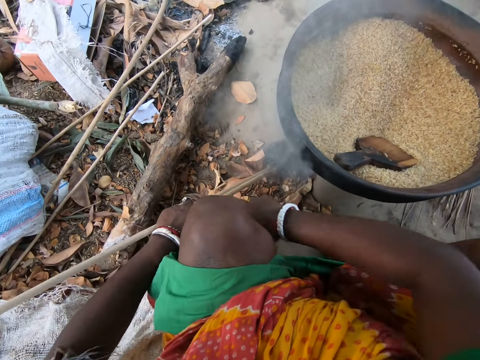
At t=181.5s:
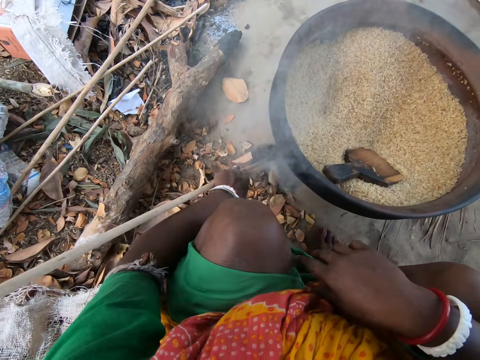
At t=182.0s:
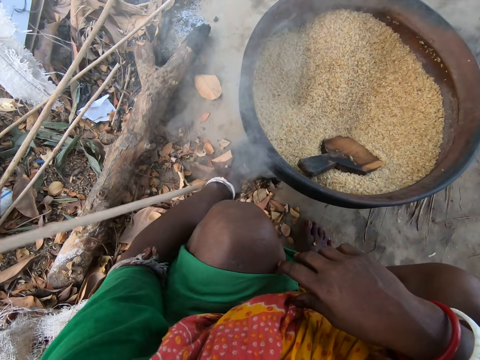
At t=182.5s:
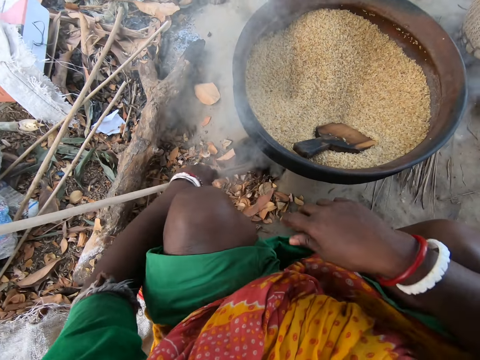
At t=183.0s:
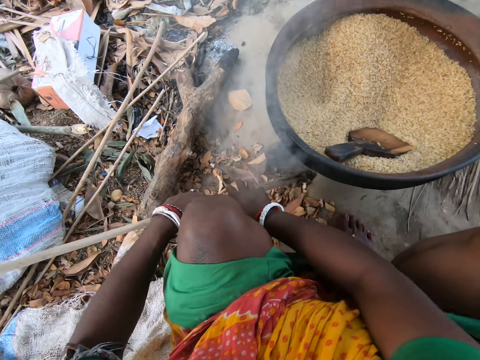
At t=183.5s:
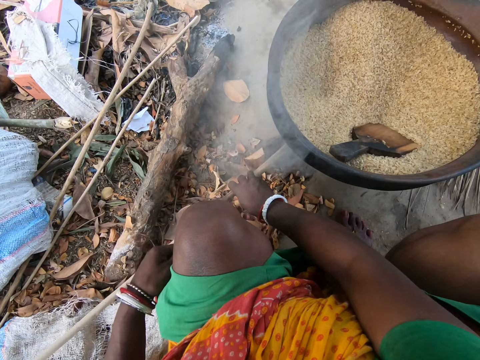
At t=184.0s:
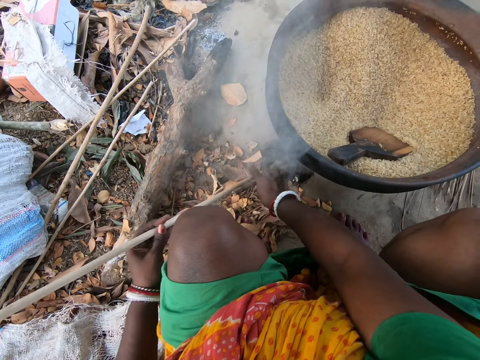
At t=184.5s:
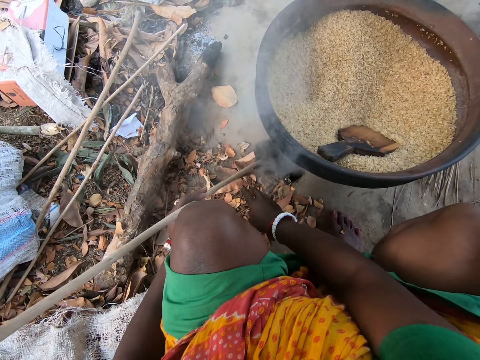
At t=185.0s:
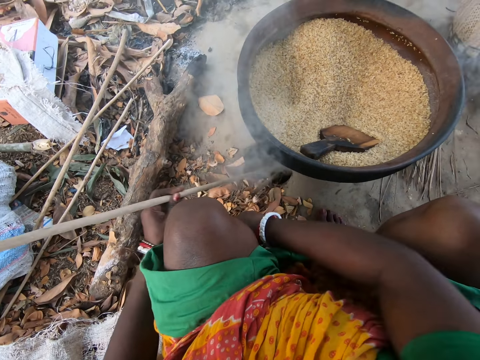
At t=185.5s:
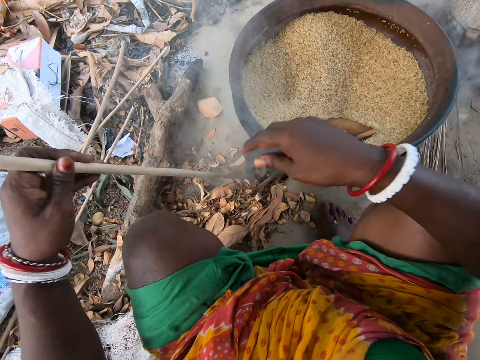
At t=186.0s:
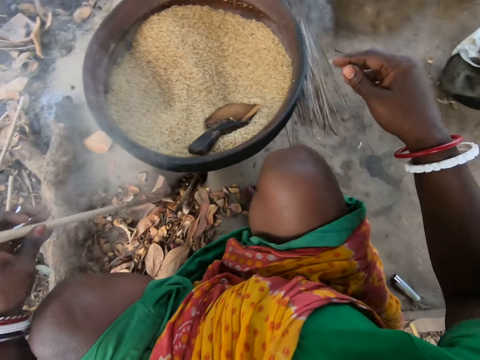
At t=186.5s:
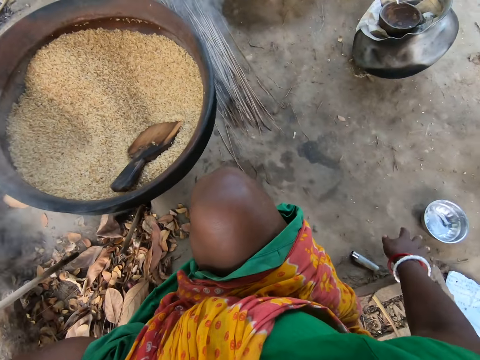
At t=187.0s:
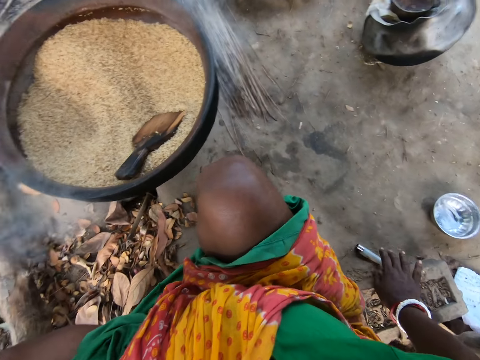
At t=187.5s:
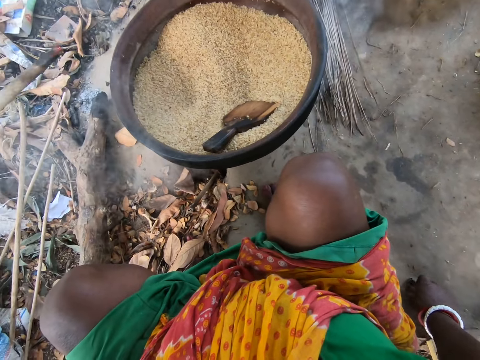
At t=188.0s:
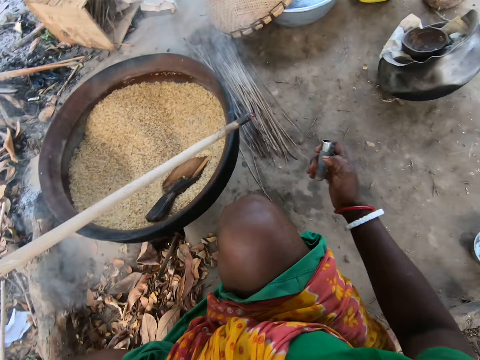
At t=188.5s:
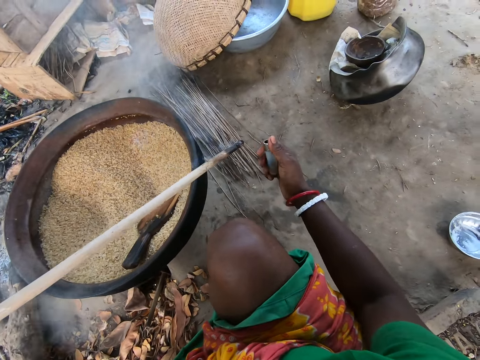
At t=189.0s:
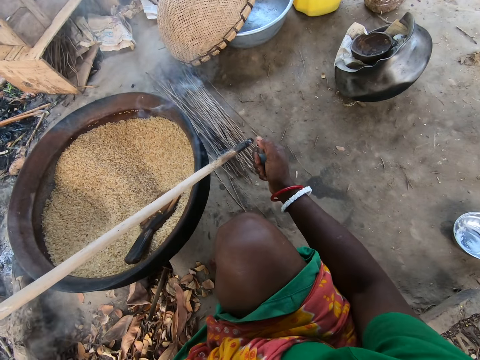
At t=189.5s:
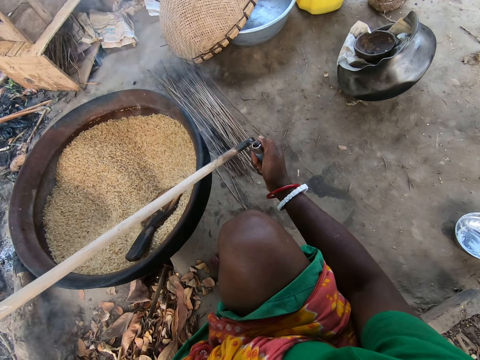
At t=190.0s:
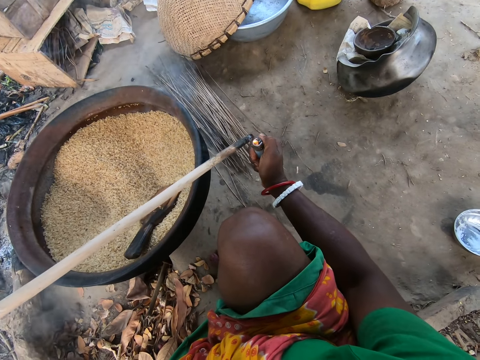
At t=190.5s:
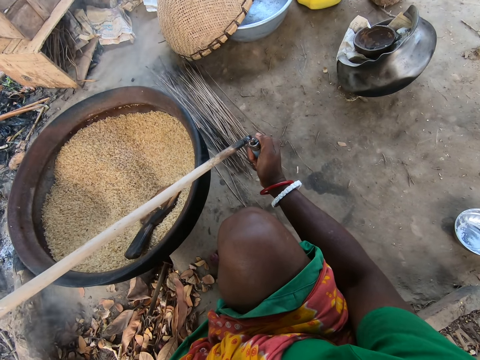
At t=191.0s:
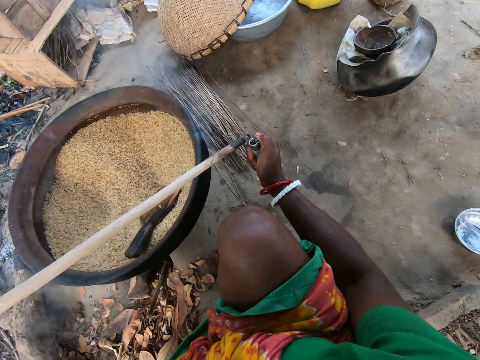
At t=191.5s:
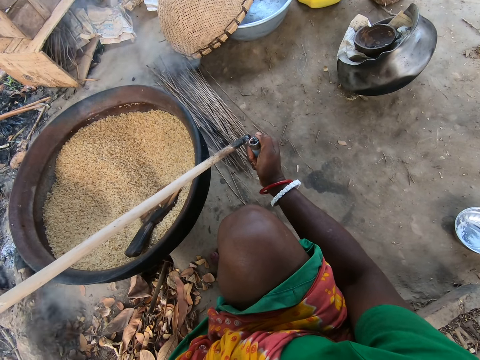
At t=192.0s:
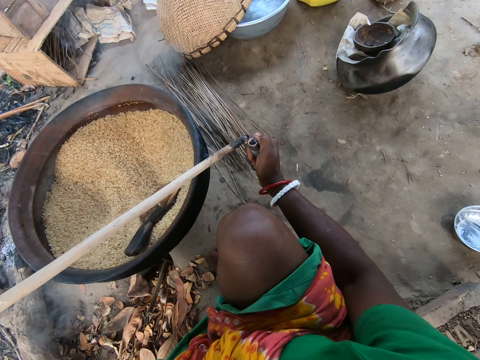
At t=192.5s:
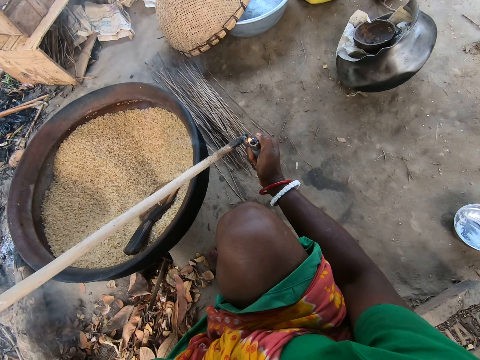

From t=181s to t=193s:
The camera wearer places a stick into the earthen stove with both hands. She lifts a stick out of the earthen stove with her left hand. She picks up a lighter from the ground with her right hand. She lights the stick in her left hand with the lighter in her right hand.

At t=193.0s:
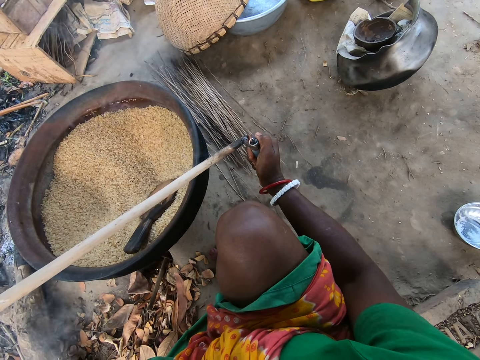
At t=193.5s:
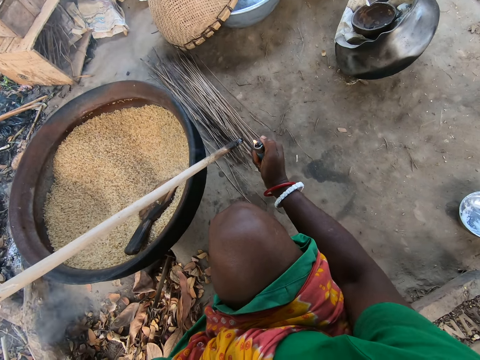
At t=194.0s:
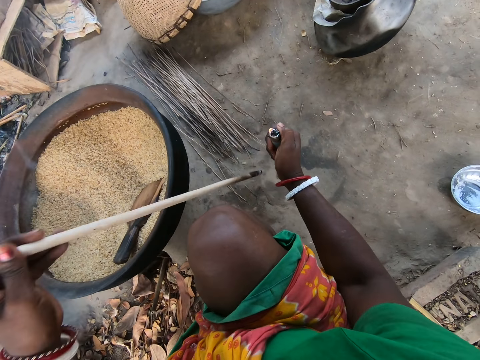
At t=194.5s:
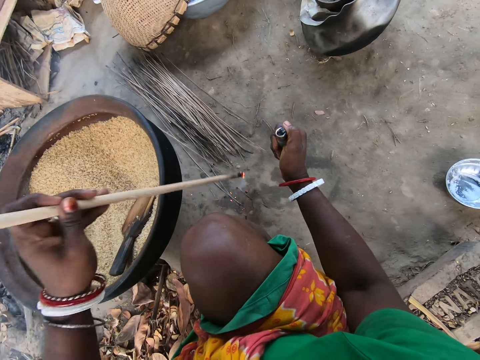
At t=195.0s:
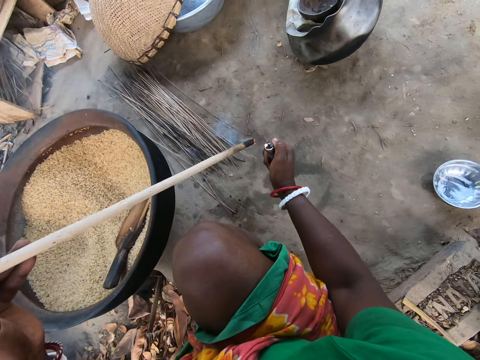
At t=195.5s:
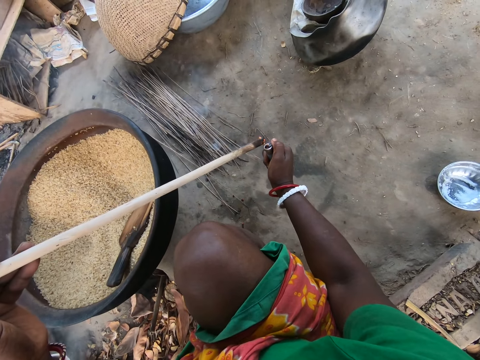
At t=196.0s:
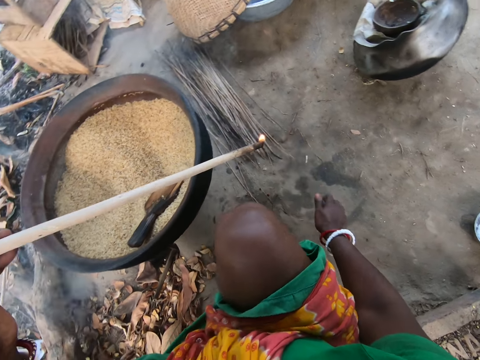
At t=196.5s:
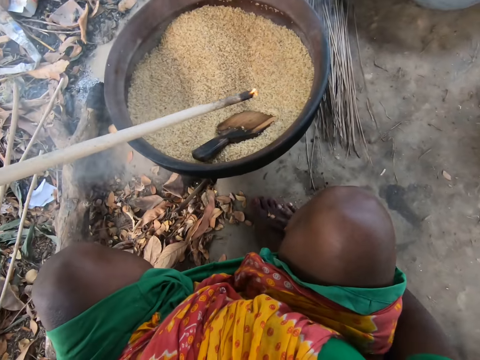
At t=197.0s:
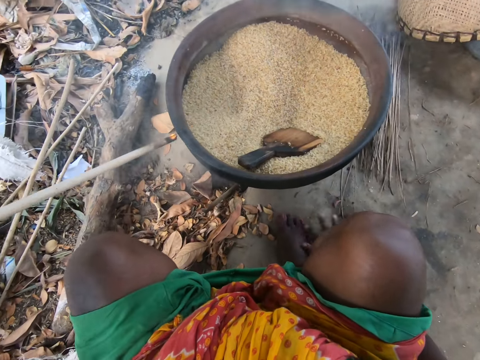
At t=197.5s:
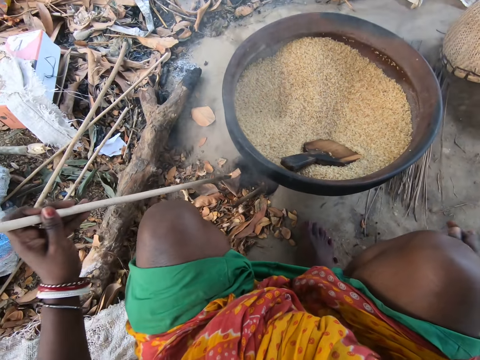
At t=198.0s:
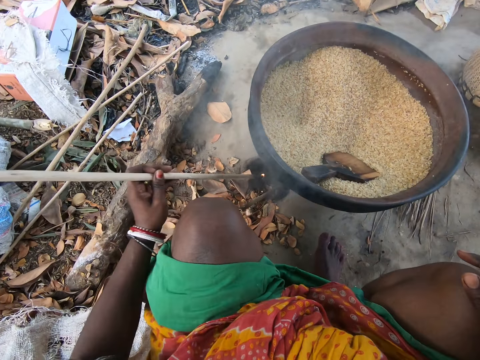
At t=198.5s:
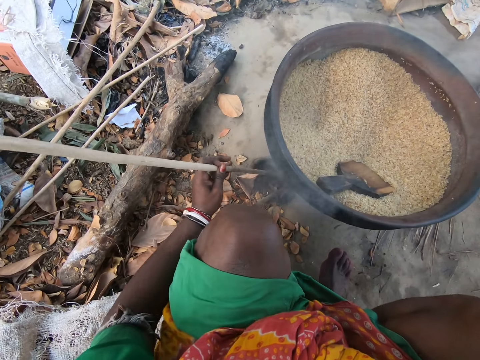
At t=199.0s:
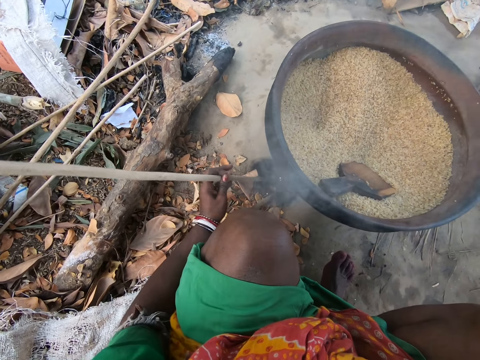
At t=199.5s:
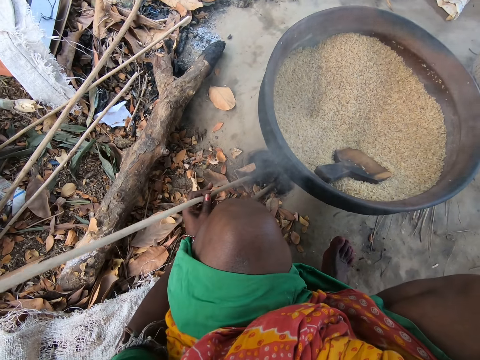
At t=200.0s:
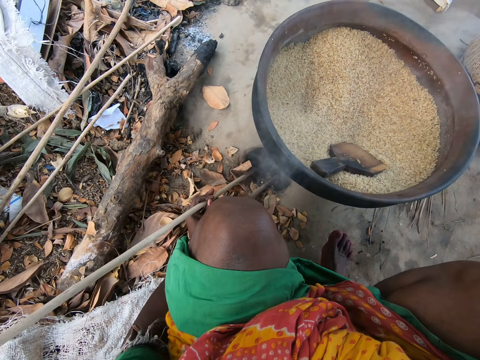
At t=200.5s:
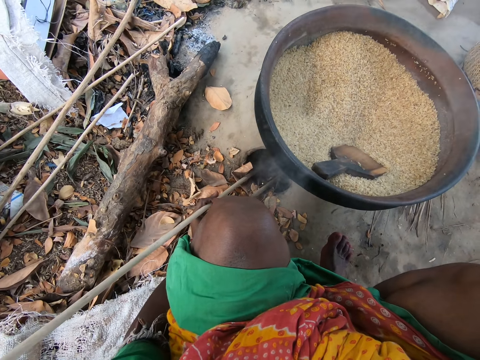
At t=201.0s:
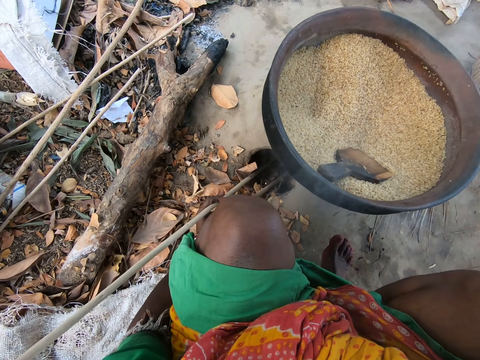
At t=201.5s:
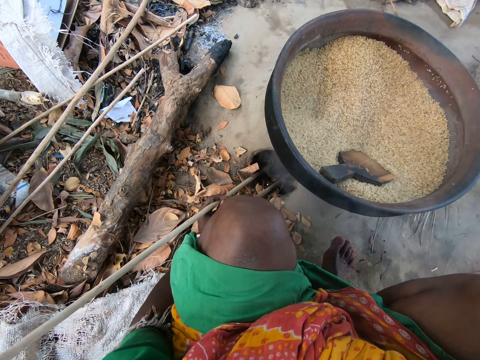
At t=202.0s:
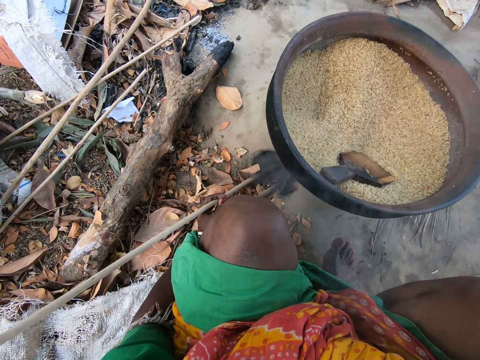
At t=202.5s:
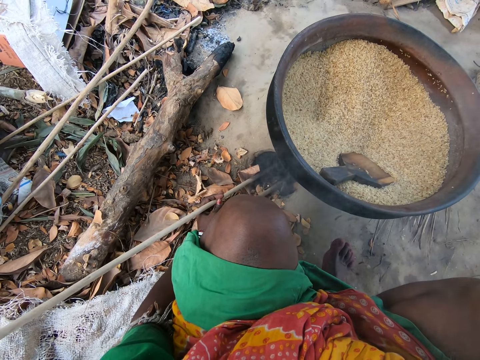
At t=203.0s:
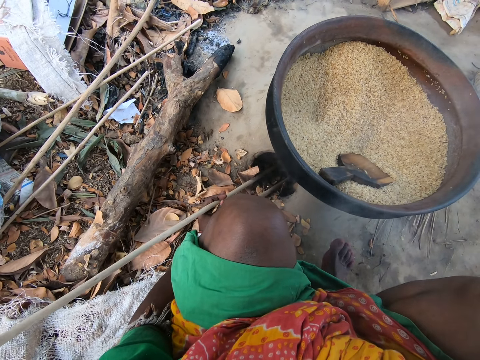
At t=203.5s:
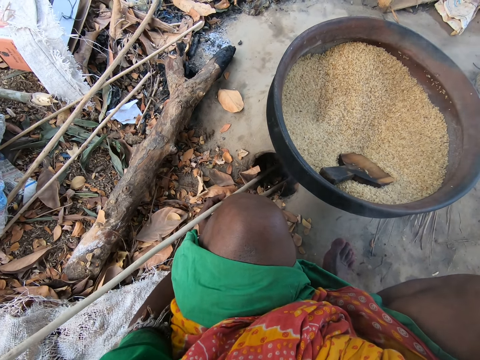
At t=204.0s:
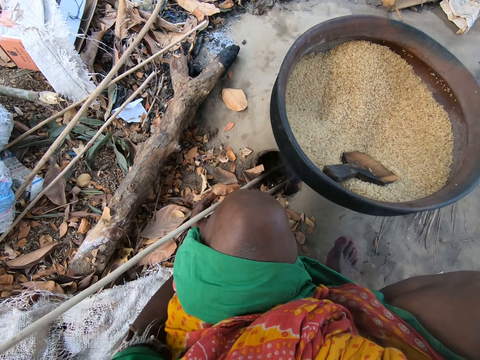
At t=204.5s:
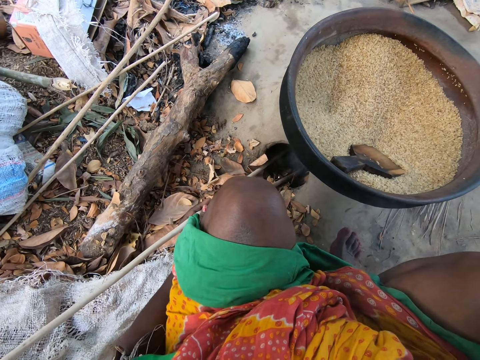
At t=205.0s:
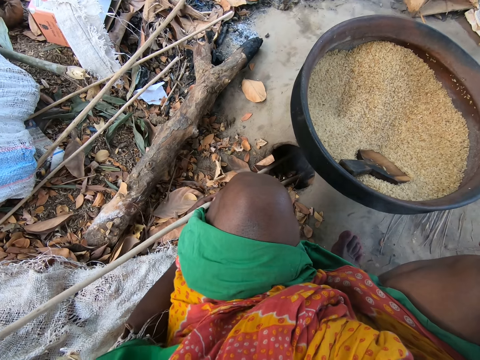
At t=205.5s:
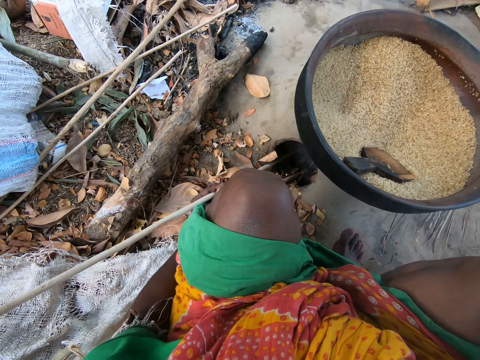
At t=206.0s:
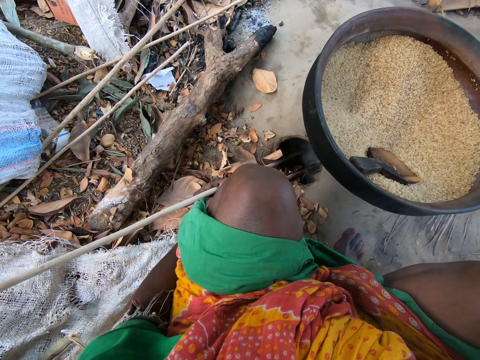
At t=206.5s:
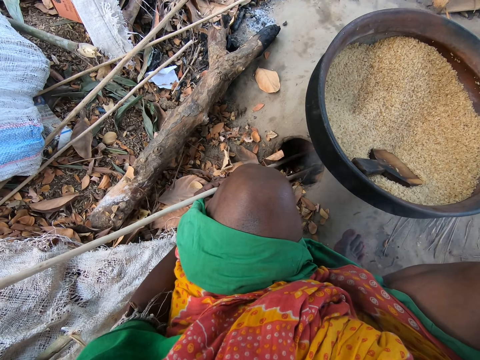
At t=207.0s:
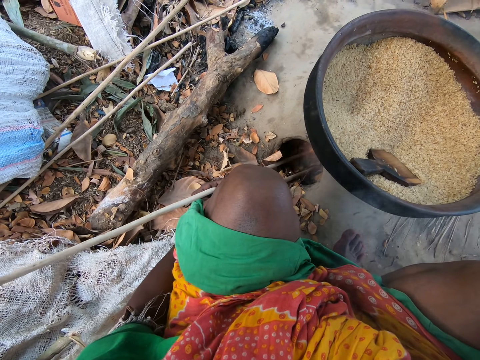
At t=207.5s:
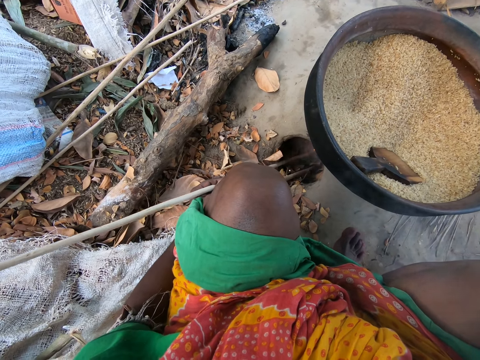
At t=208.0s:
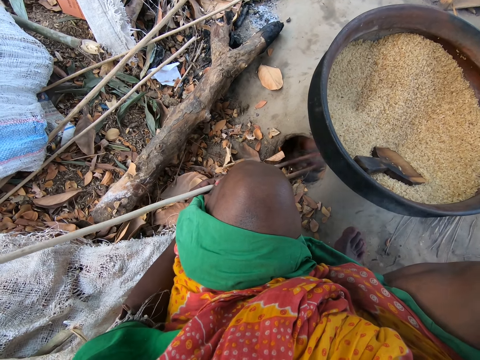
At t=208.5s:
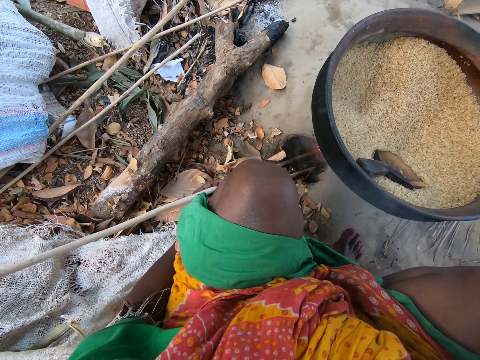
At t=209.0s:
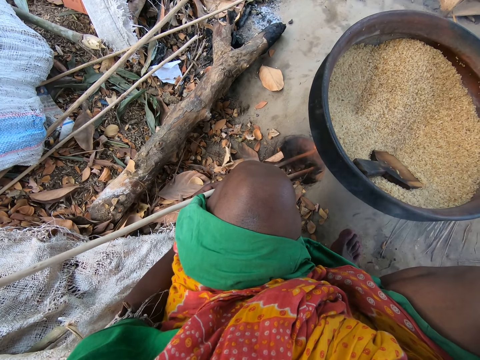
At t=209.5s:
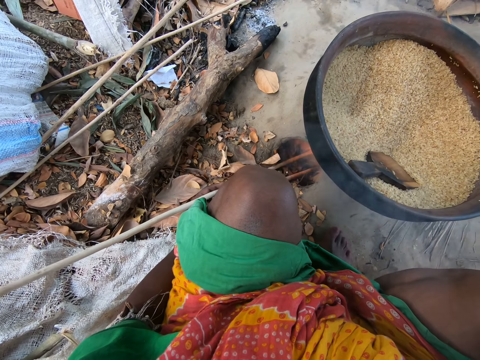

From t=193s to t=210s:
The camera wearer hits the stick on the ground. She lights the stick with the lighter in her right hand. She drops the lighter on the floor. She places the stick in the earthen stove with her left hand.
